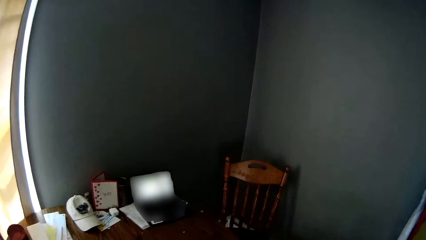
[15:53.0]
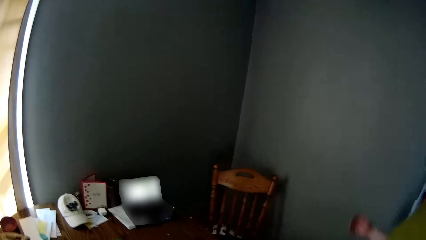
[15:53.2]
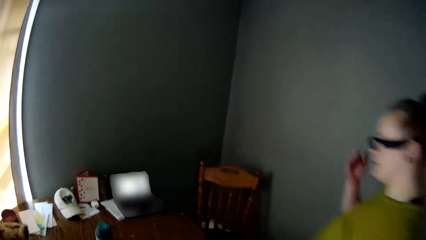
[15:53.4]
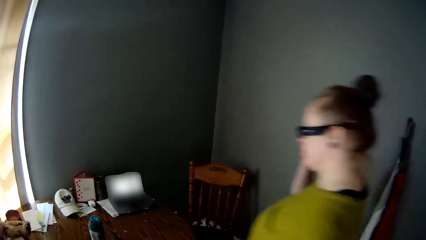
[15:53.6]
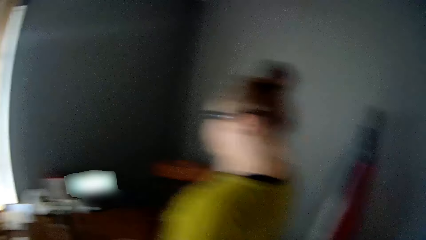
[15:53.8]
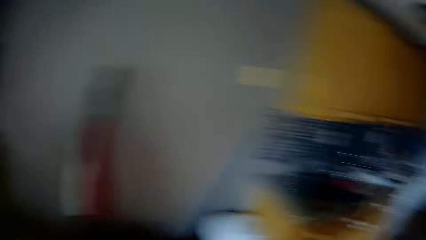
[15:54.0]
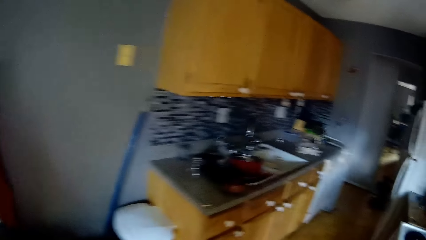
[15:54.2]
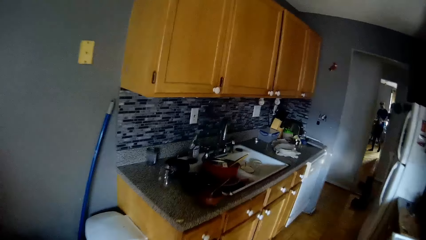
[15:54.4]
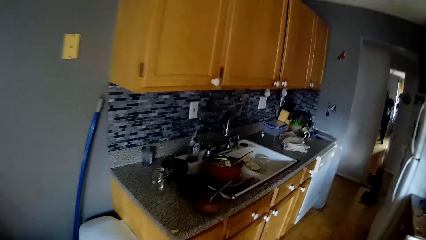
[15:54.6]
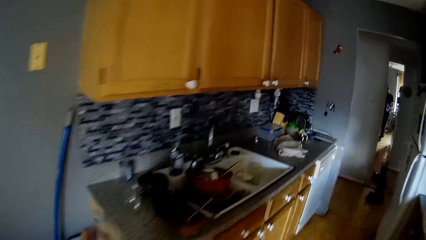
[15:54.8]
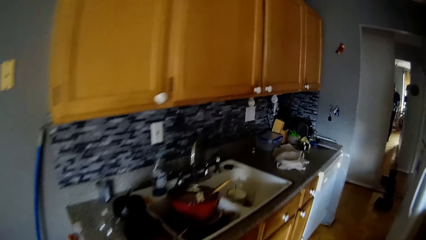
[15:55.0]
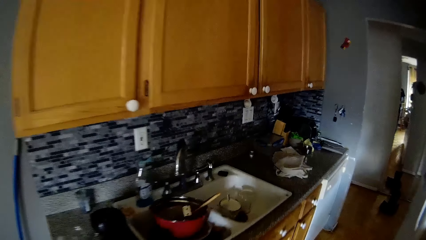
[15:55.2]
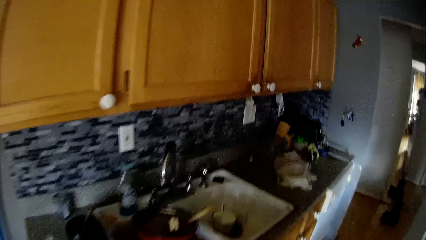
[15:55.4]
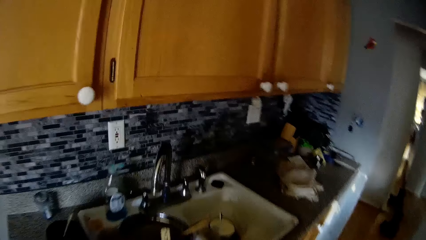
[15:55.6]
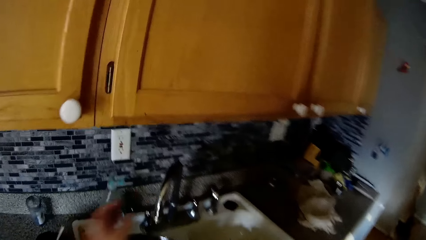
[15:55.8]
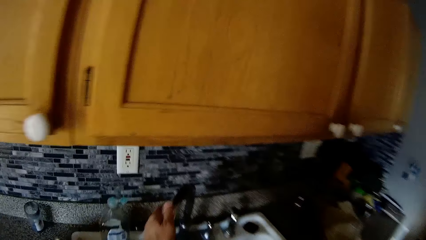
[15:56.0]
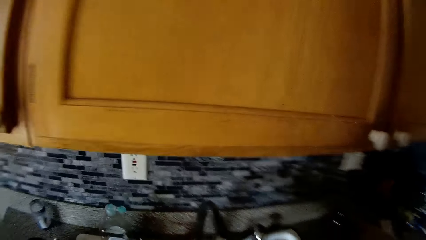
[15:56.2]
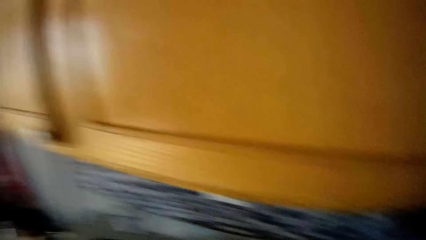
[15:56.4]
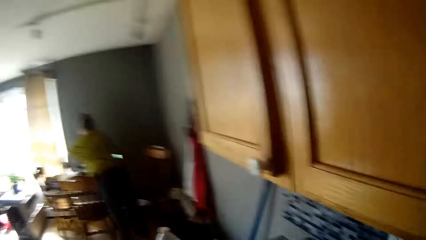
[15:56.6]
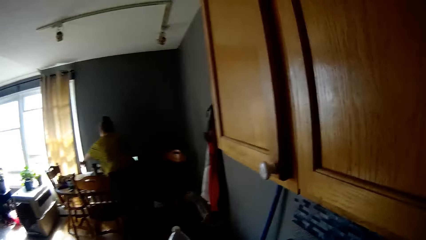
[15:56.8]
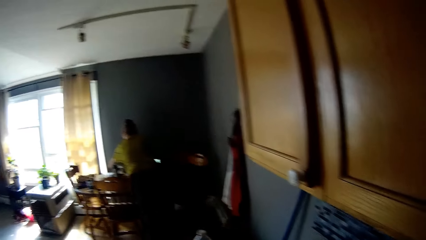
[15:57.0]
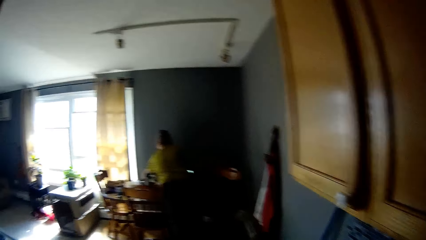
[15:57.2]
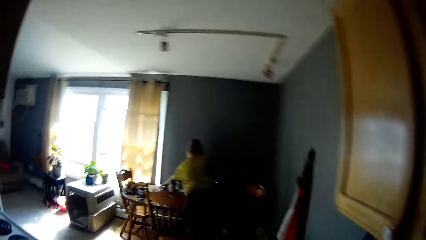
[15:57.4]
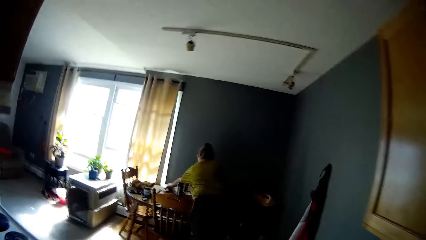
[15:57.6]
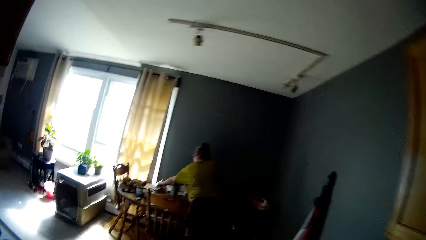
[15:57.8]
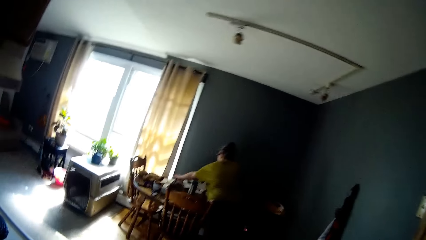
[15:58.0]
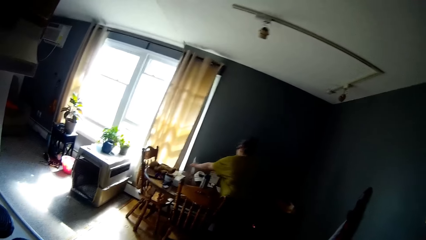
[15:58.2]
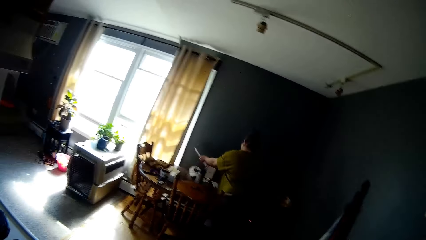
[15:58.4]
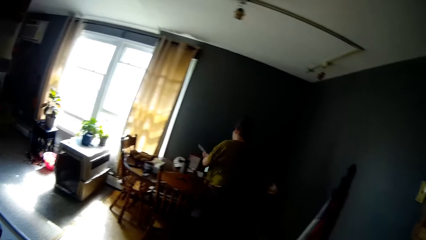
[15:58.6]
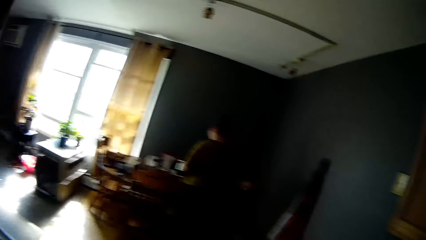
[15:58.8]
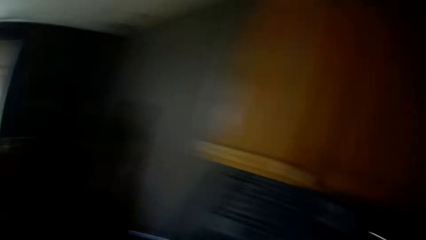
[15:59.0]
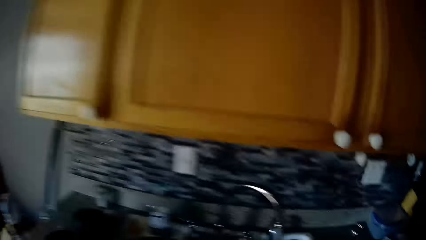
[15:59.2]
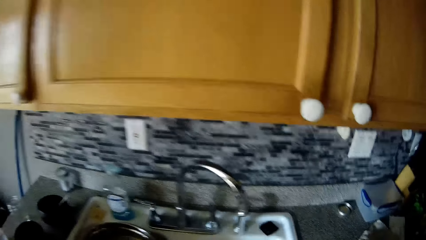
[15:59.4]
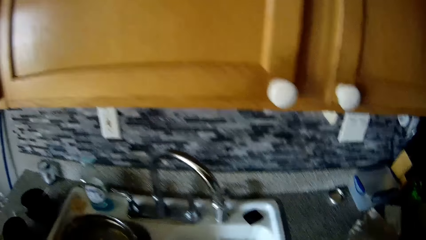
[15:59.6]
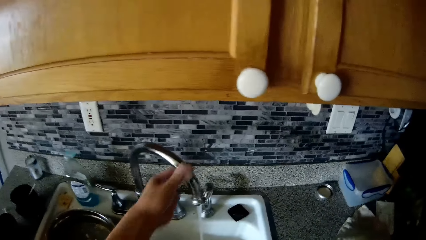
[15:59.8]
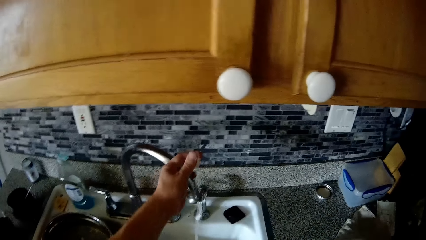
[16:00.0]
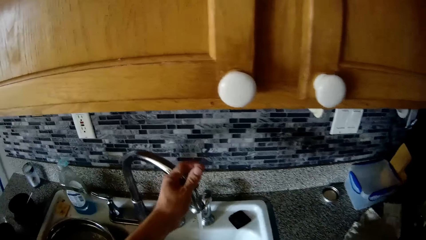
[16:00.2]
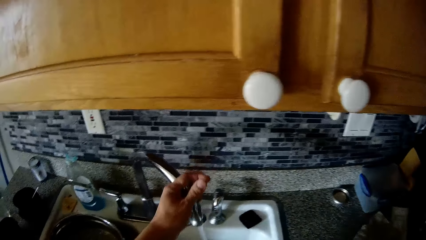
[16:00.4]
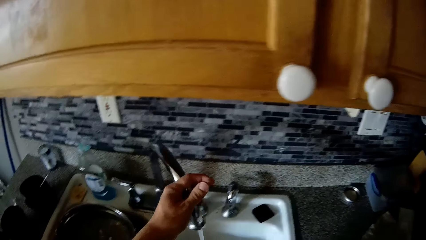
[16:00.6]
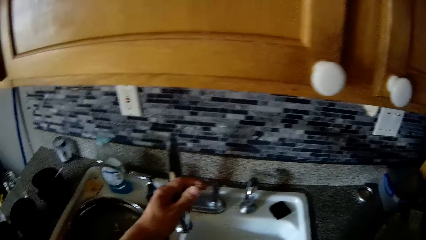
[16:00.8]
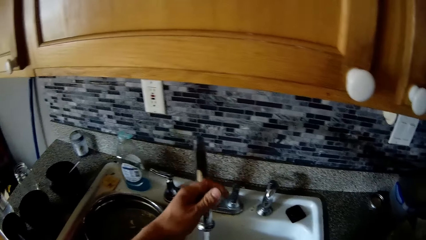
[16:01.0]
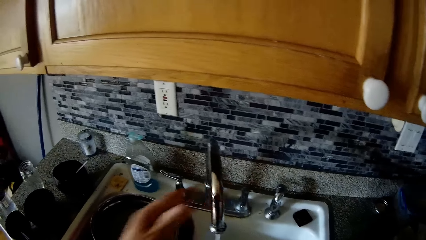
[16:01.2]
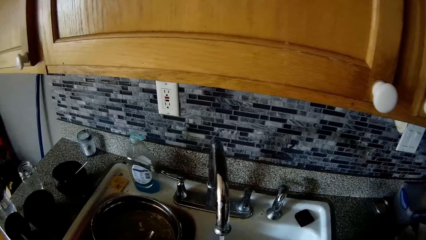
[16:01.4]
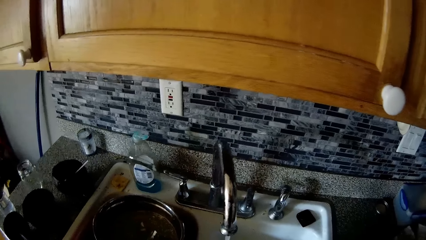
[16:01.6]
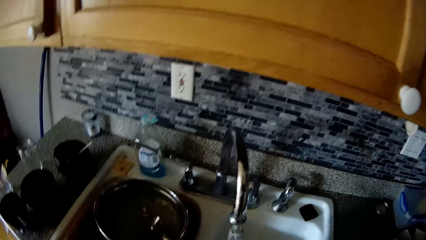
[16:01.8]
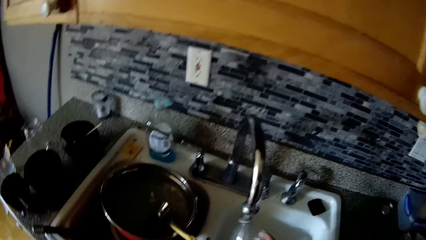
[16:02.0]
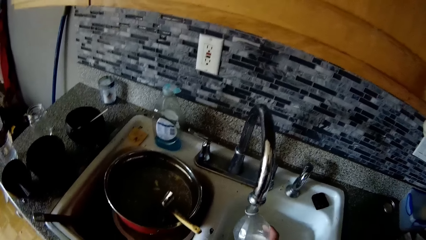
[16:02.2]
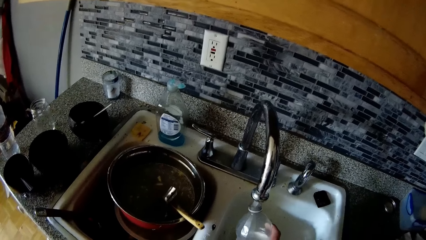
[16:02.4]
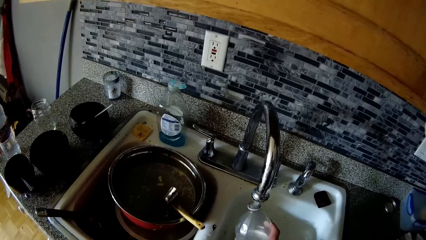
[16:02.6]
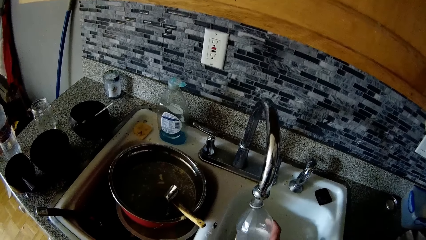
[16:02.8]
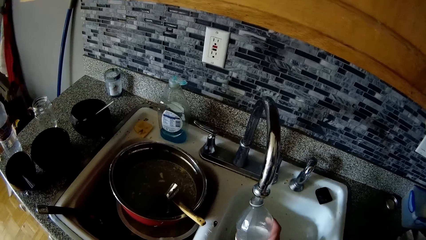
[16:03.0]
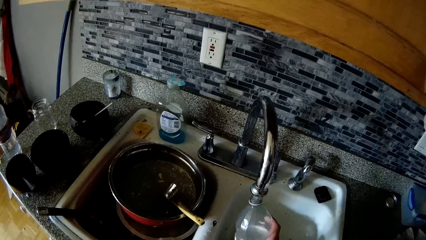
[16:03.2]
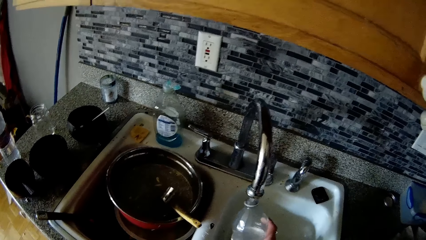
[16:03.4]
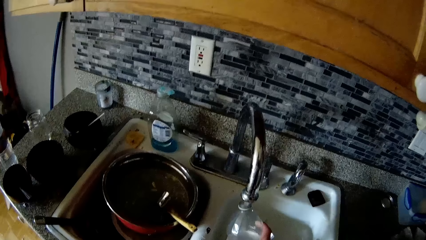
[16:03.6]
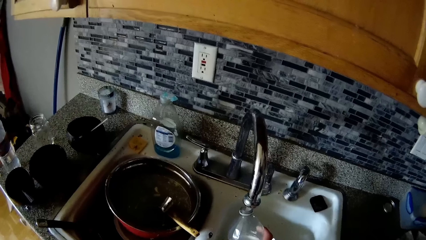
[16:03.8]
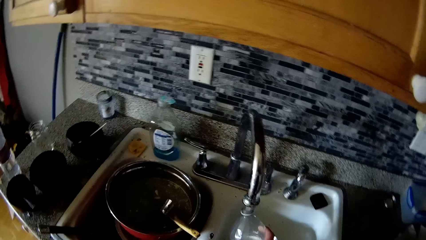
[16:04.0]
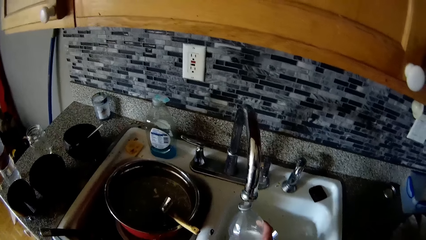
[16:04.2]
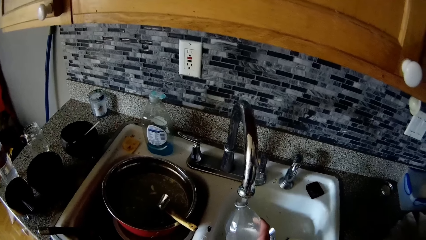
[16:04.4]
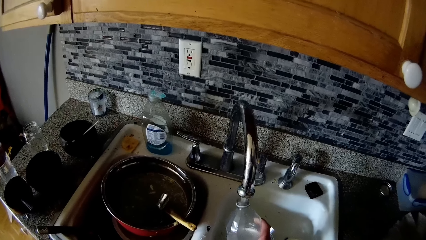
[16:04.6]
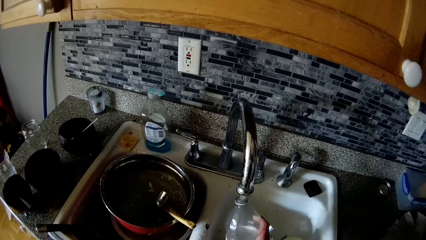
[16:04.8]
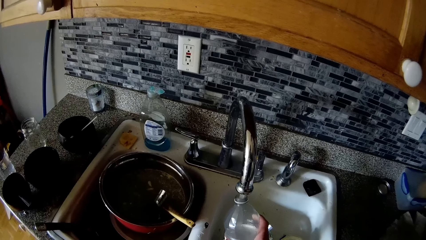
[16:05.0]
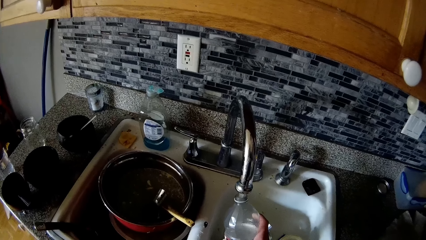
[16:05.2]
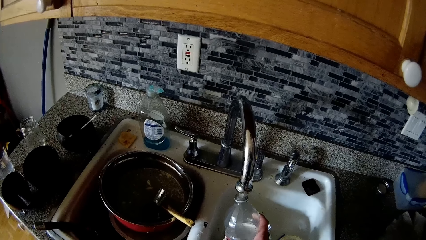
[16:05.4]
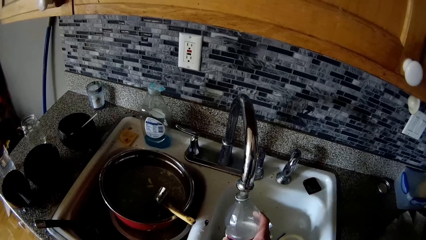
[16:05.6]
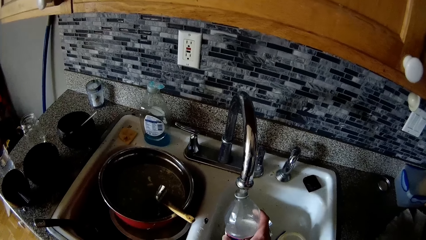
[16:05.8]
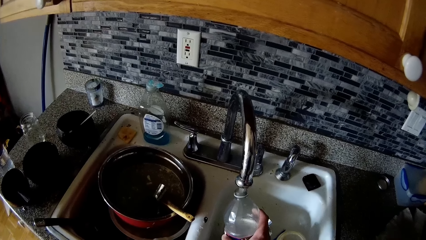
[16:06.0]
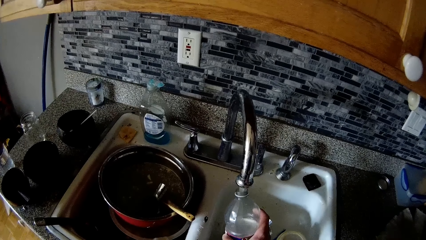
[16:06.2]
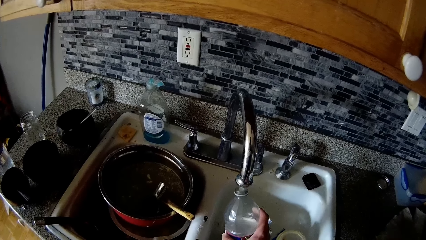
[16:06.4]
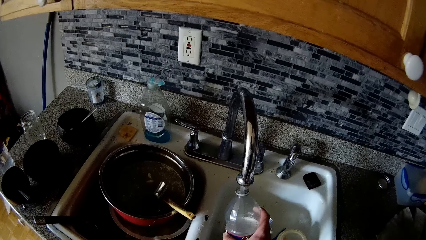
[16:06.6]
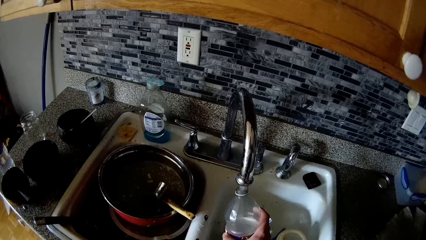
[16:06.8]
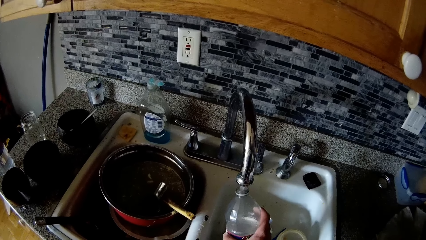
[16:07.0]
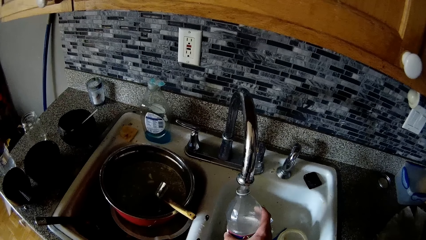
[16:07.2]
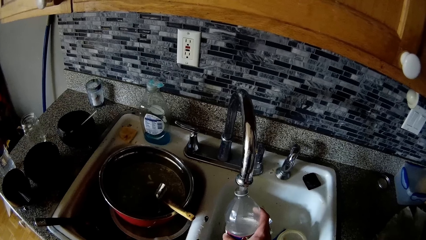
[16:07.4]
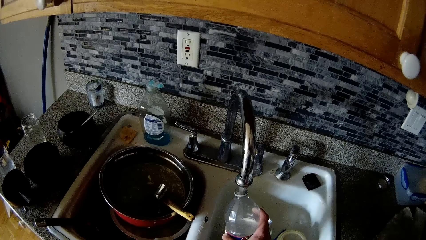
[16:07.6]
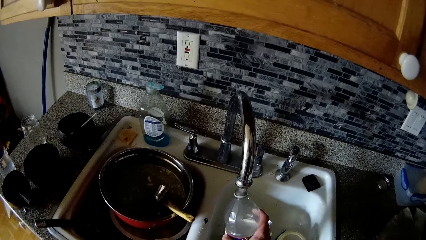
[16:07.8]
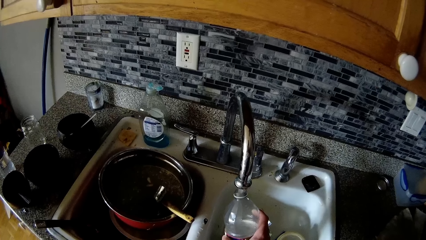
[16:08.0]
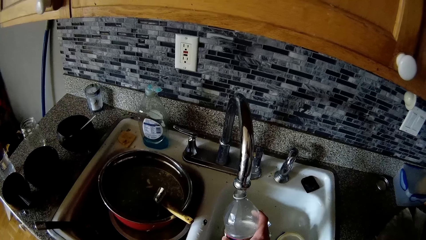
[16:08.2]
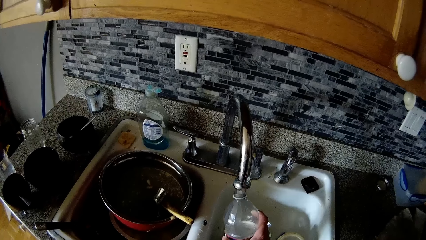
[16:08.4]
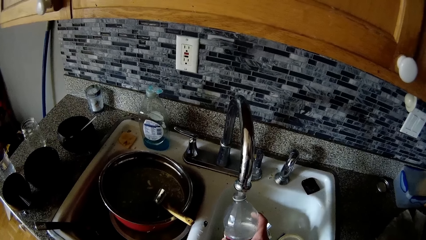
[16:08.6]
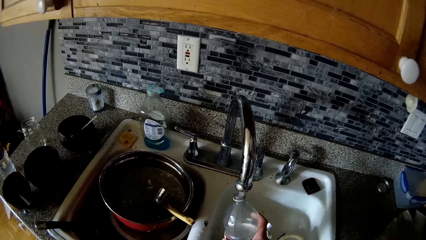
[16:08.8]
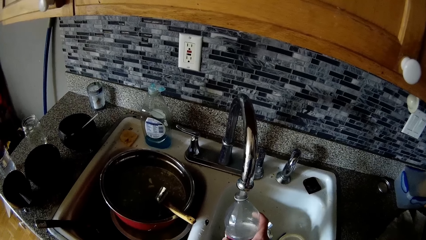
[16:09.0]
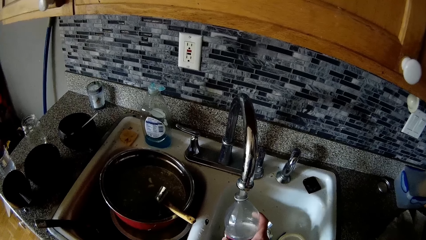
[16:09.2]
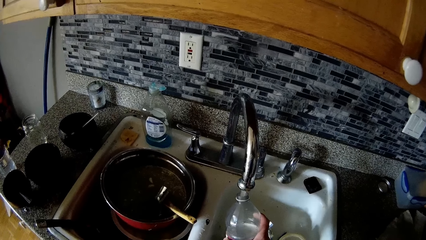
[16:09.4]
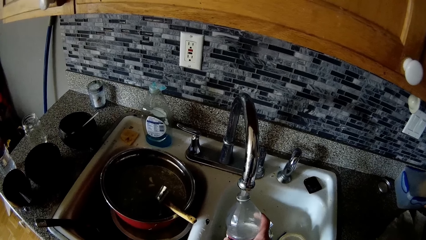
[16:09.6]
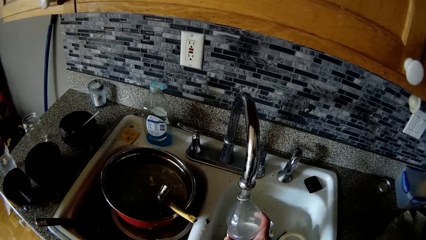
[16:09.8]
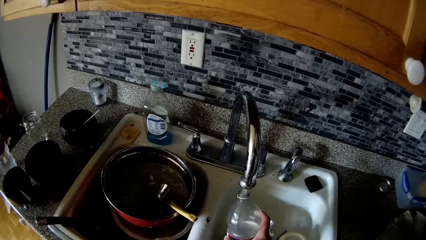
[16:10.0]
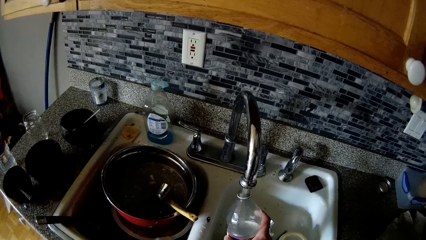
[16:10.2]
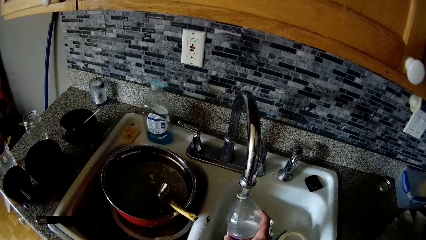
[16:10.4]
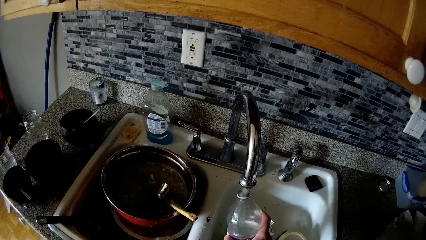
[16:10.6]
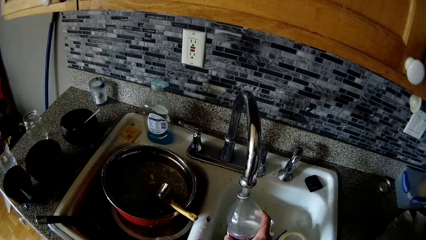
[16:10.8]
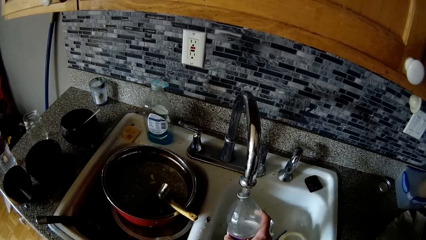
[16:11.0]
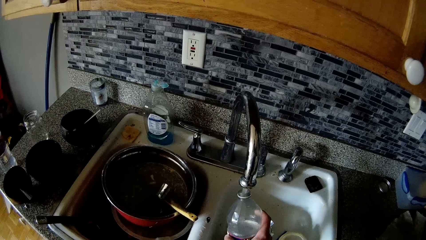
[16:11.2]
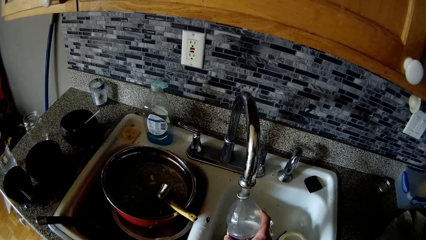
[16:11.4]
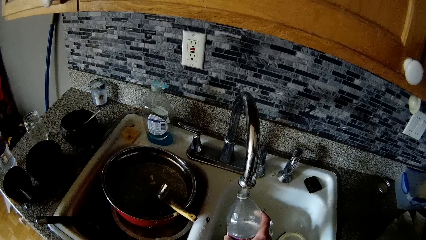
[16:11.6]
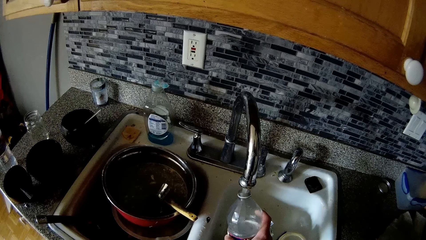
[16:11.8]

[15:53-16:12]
The camera wearer walks around. He adjusts the sink tap with his left hand. He looks around. A woman picks a polythene from a table with her left hand. The camera wearer dialogues with the woman. He looks around. He adjusts the sink tap with his left hand. He fills a bottle in his right hand with water from the sink tap.
